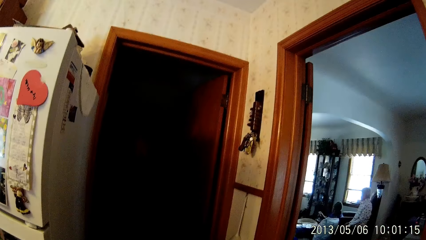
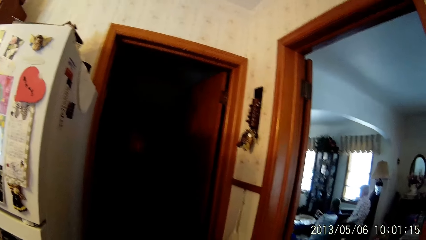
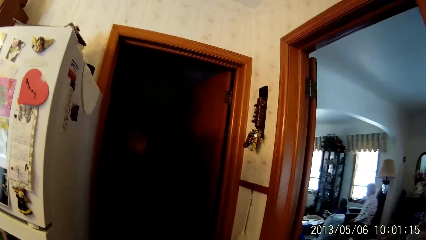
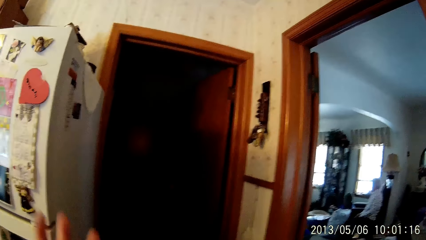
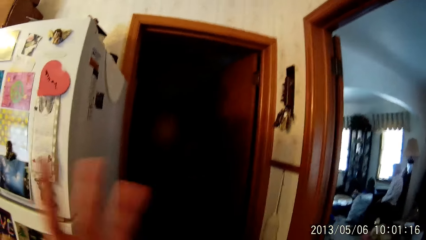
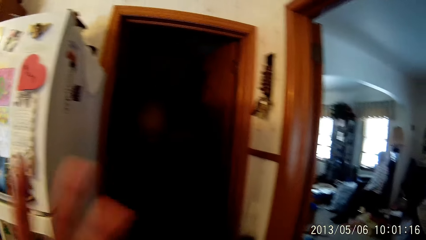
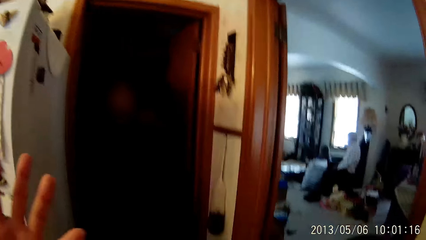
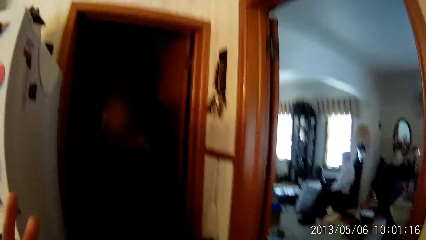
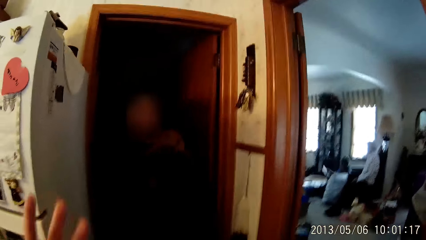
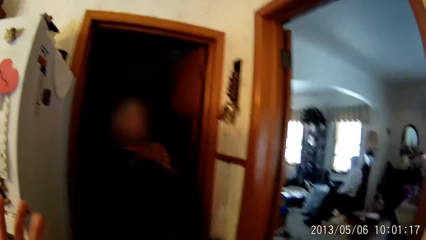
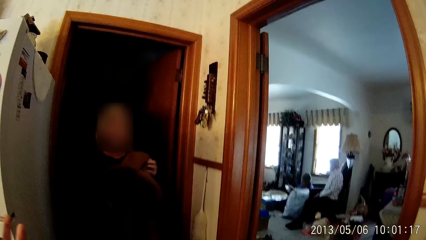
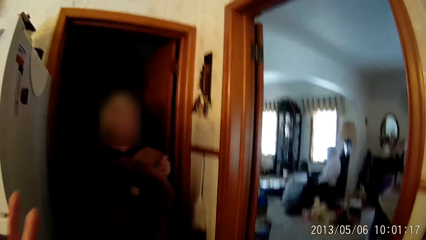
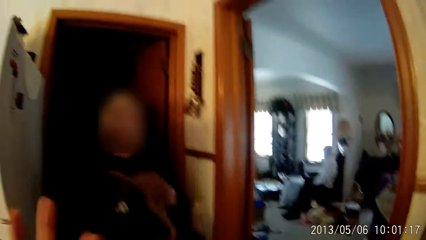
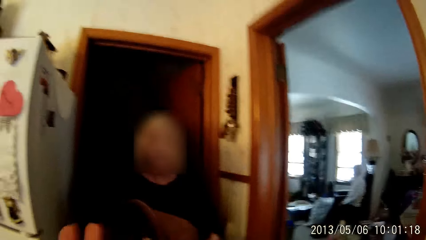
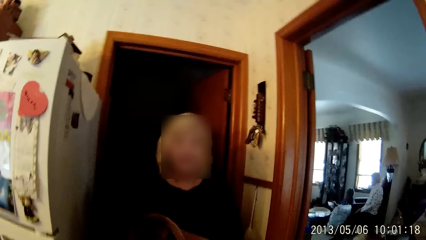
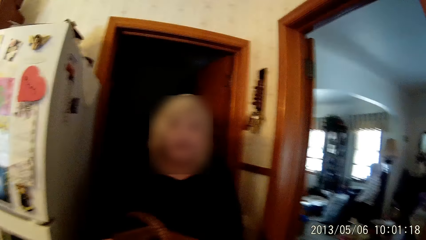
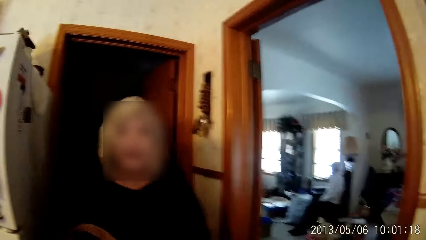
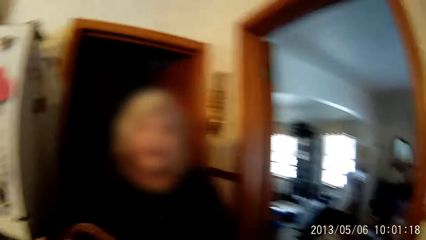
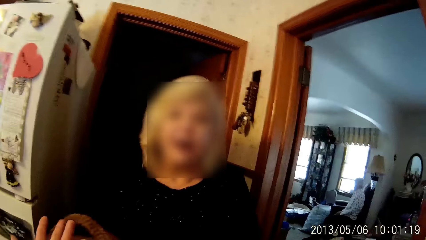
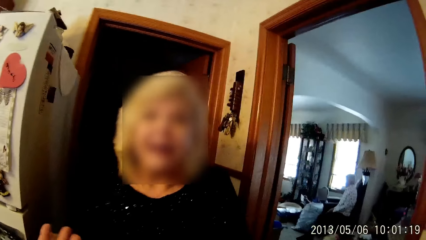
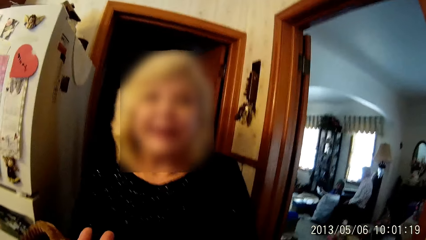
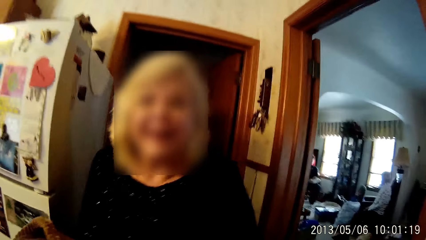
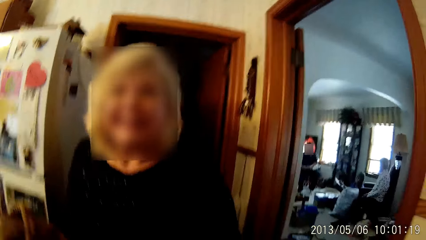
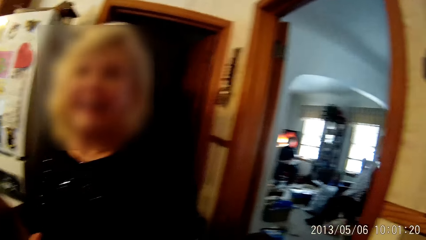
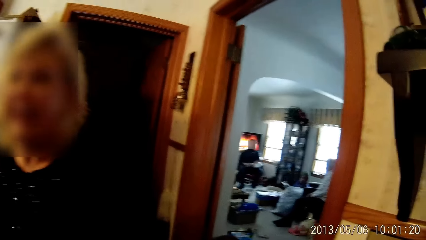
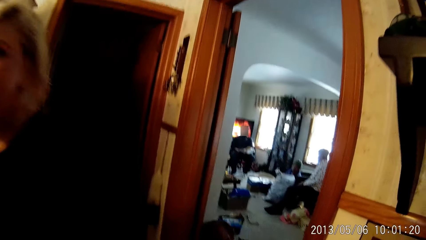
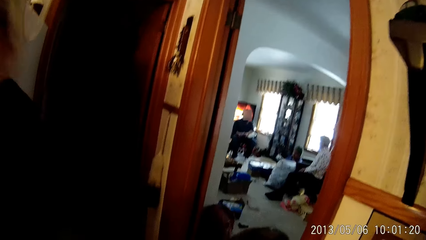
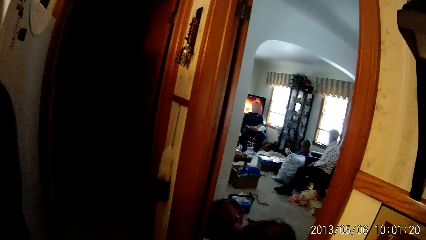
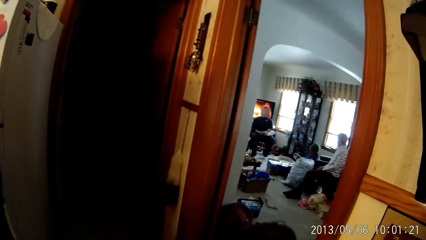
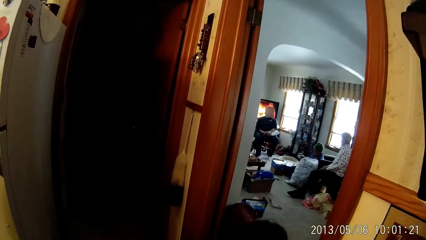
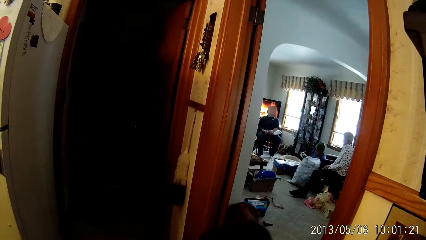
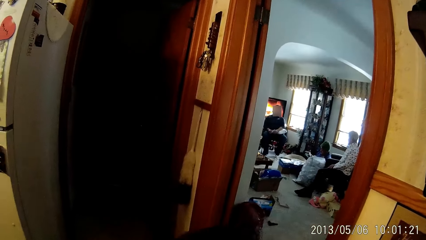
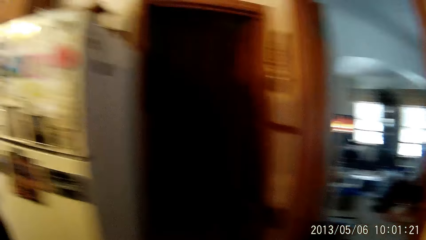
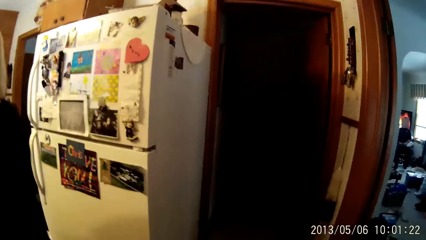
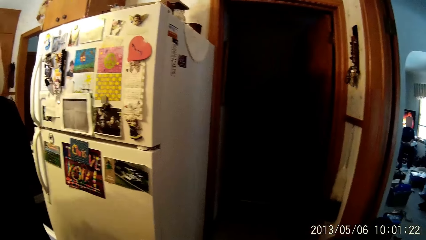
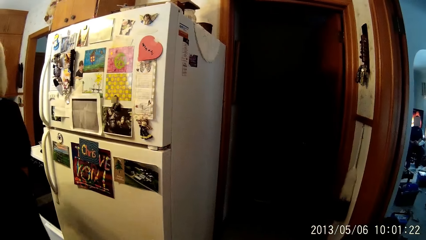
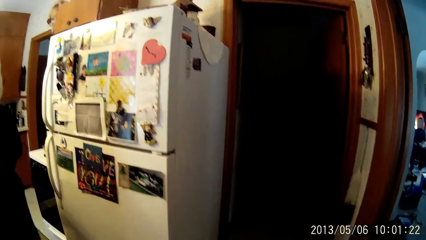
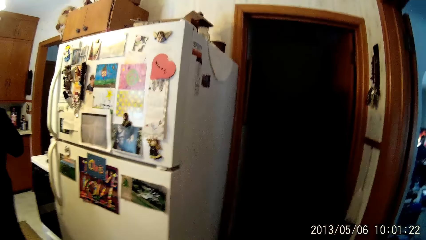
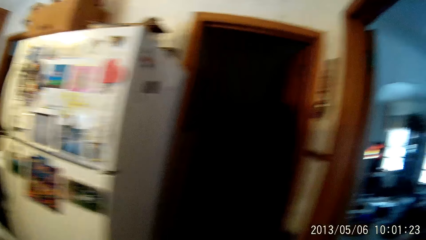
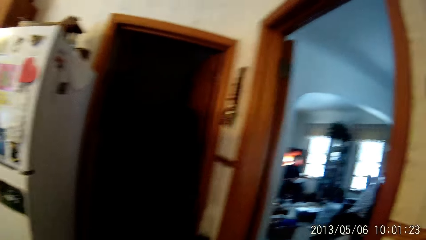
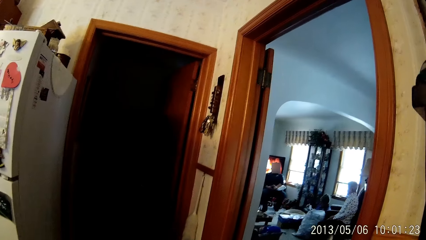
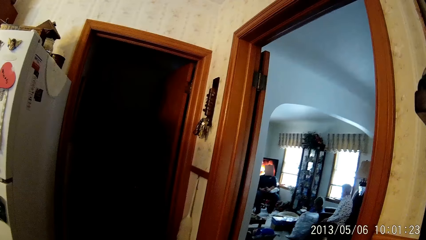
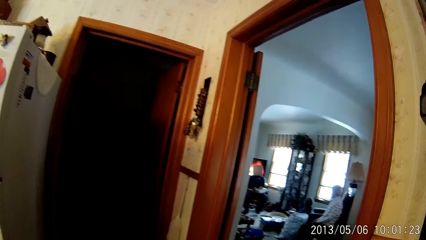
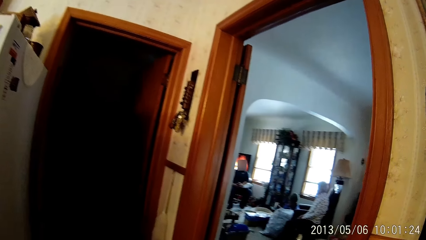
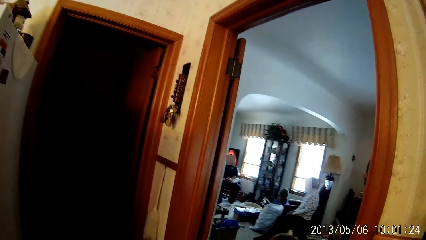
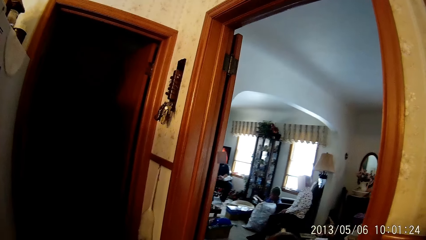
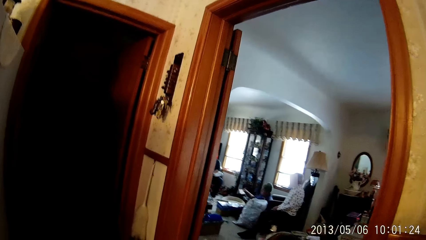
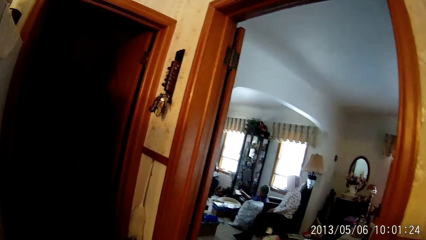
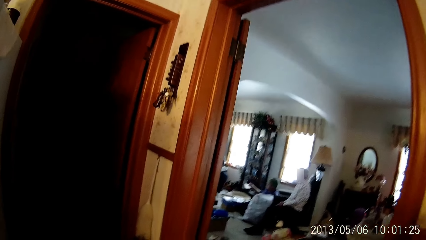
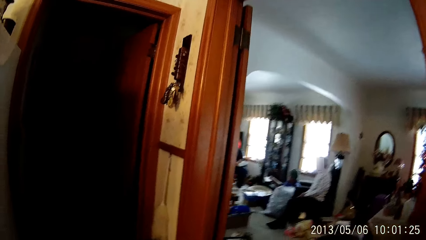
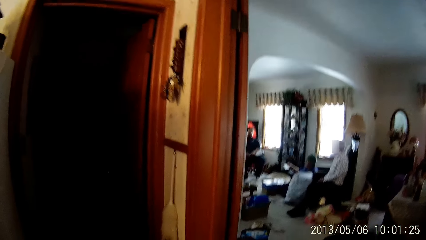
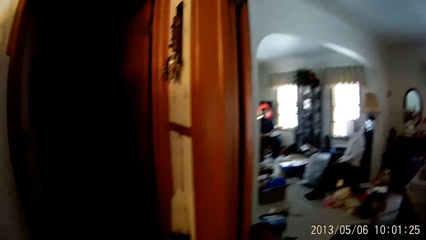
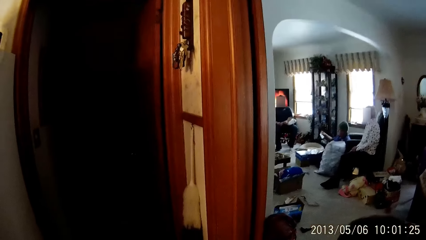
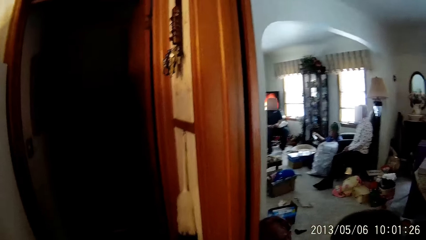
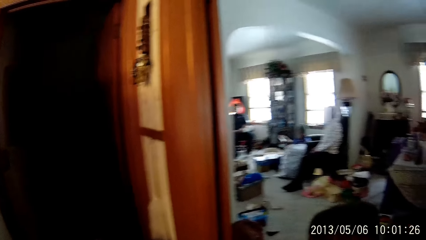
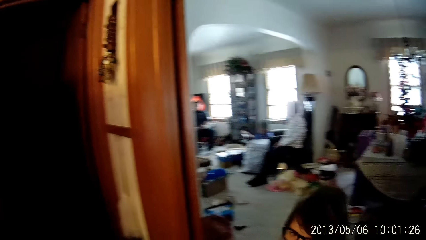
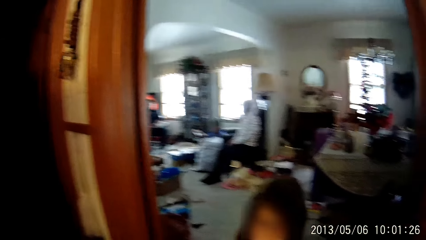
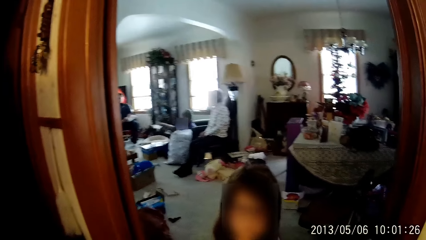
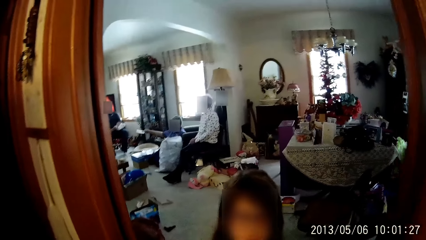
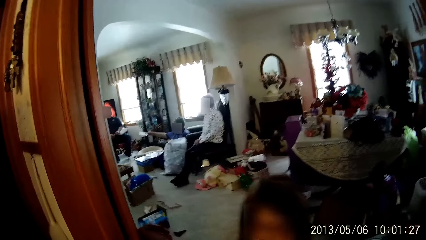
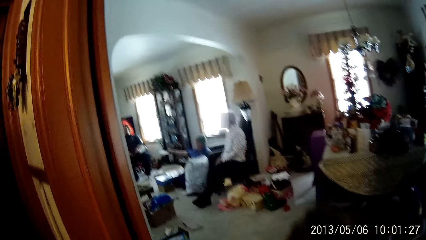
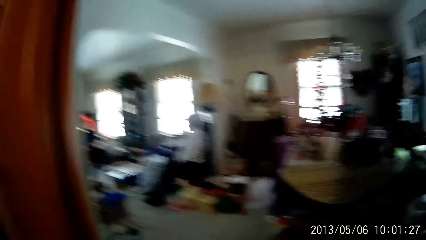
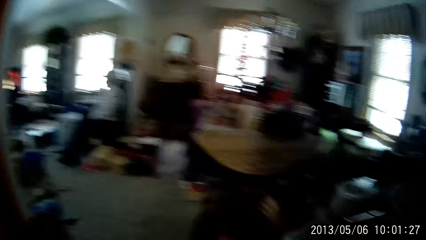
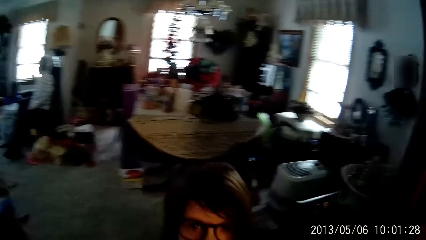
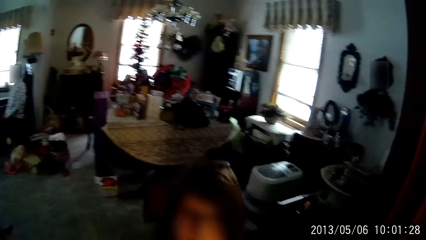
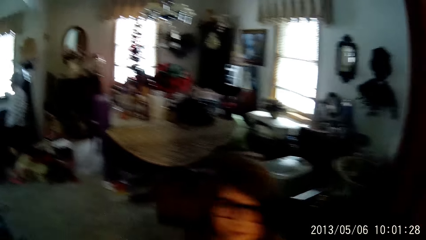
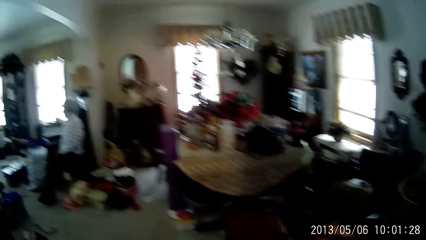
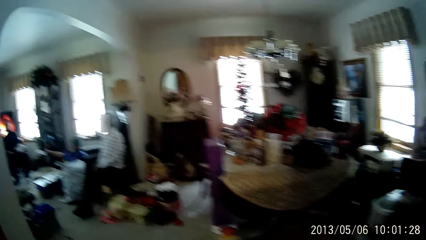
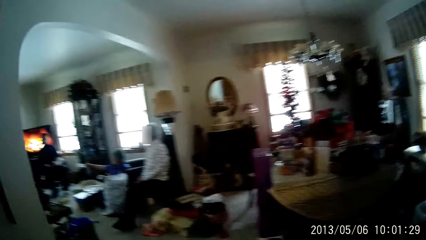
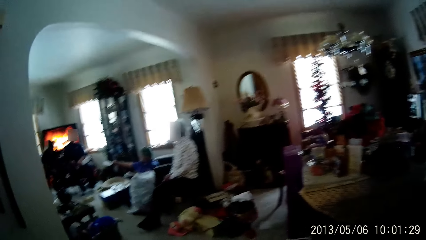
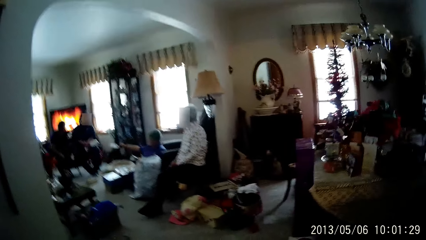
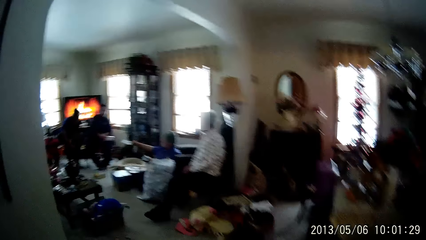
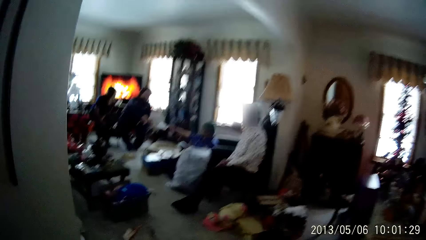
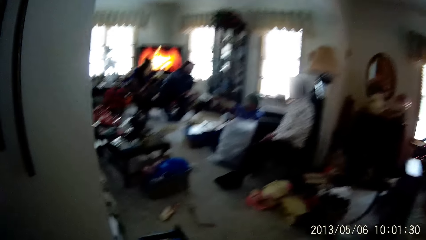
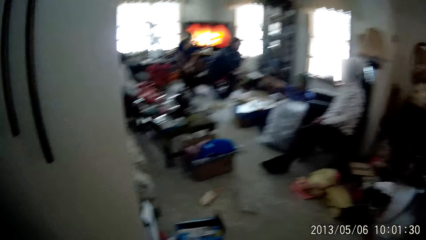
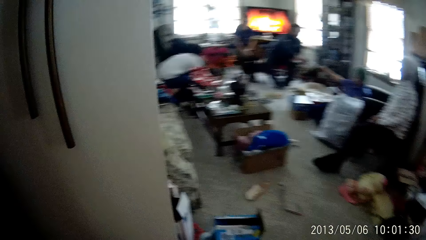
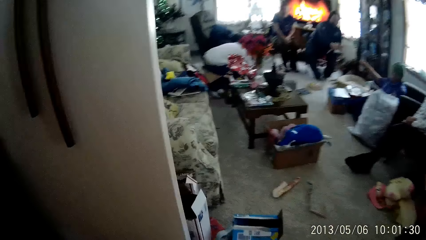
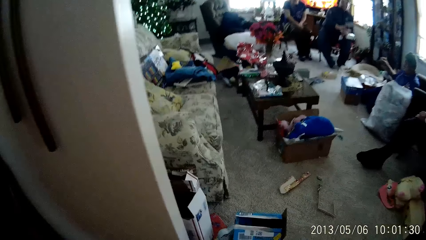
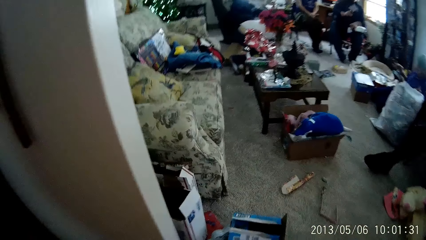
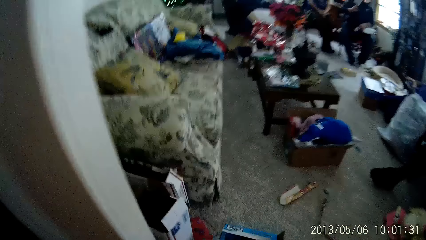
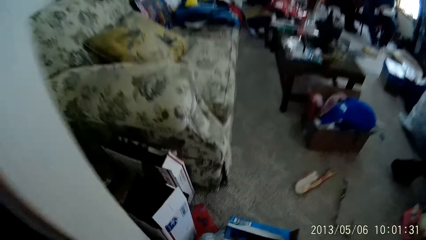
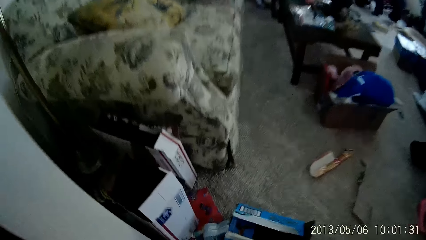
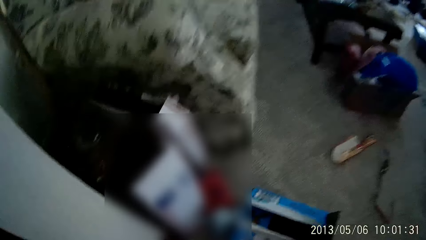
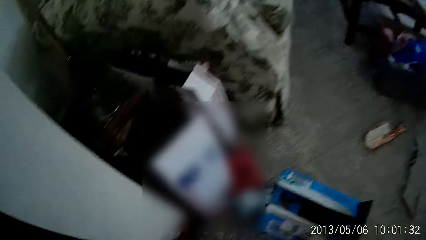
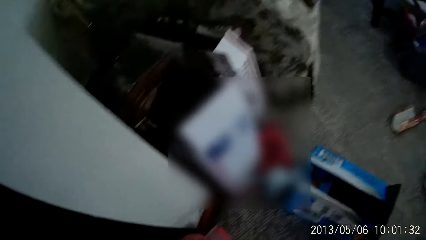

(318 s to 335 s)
The camera wearer waves their hand. A woman carries a sweater from the room with both hands. The camera wearer converses with the woman. They walk around. They walk into a living room from the kitchen.
